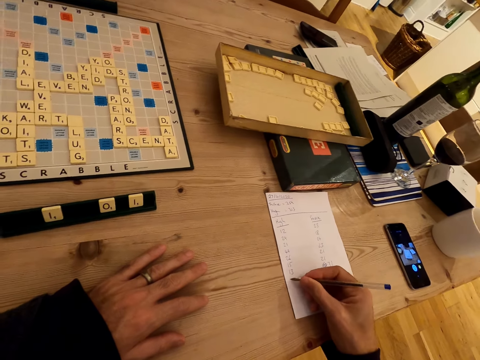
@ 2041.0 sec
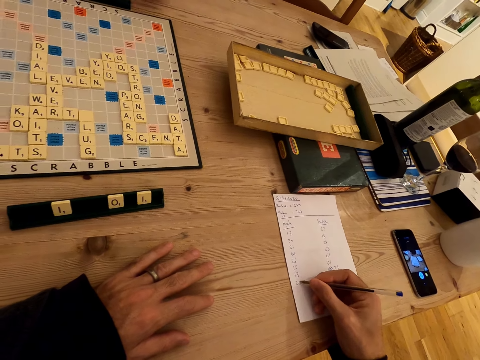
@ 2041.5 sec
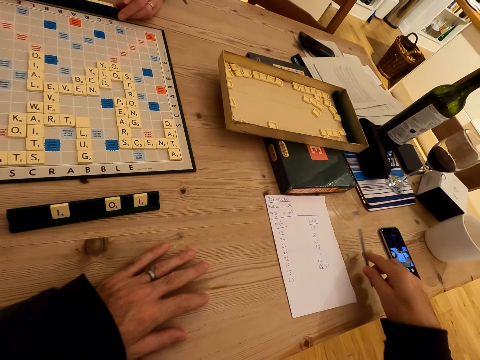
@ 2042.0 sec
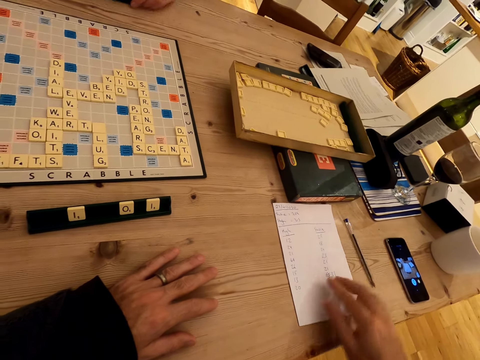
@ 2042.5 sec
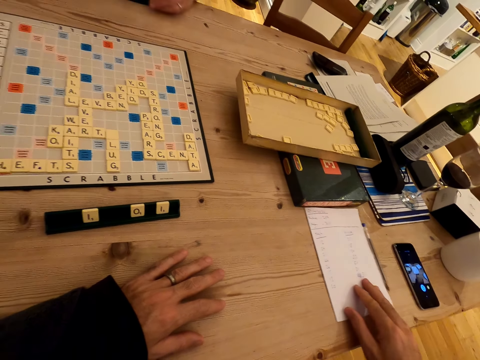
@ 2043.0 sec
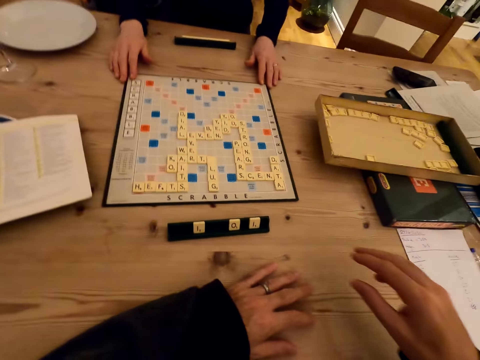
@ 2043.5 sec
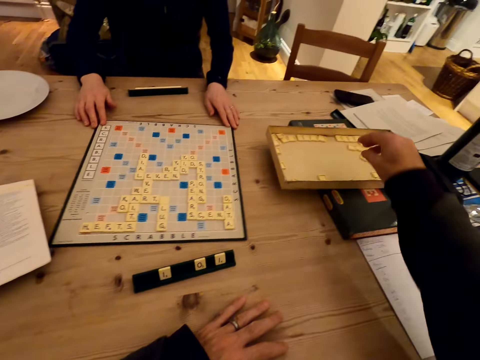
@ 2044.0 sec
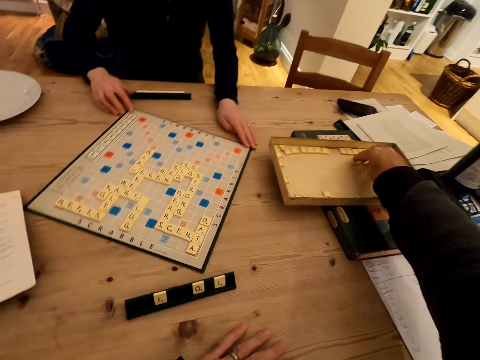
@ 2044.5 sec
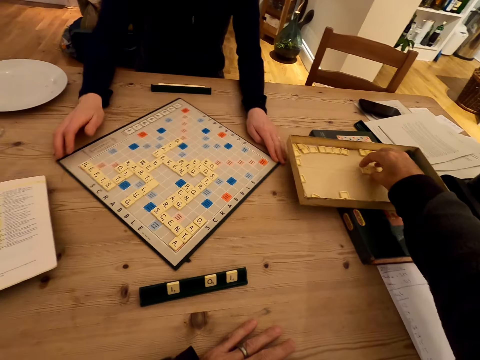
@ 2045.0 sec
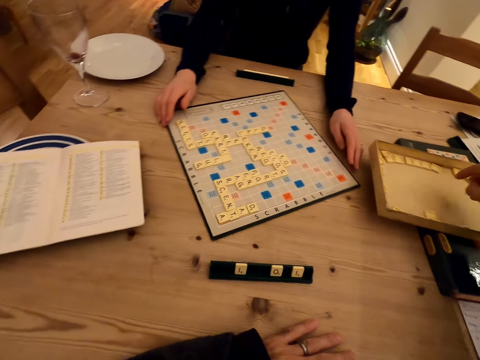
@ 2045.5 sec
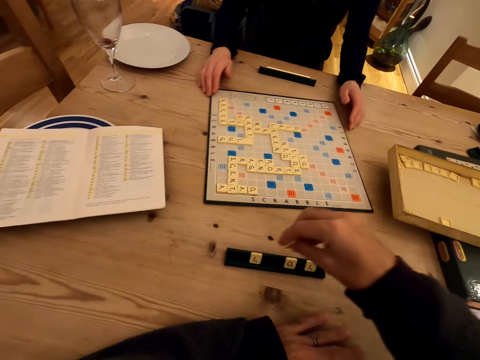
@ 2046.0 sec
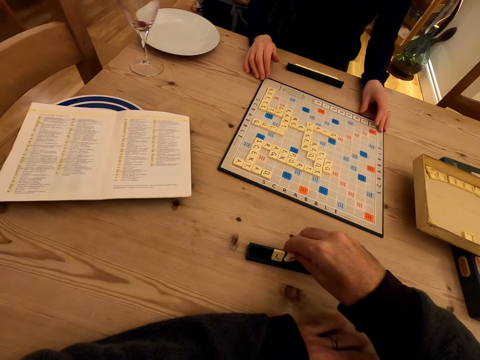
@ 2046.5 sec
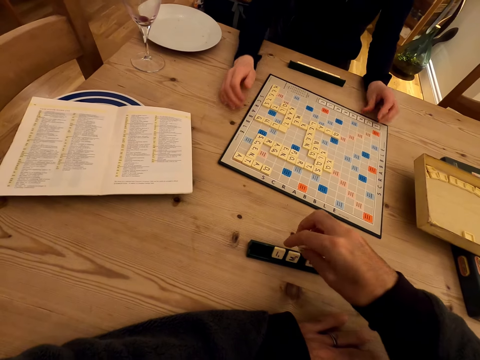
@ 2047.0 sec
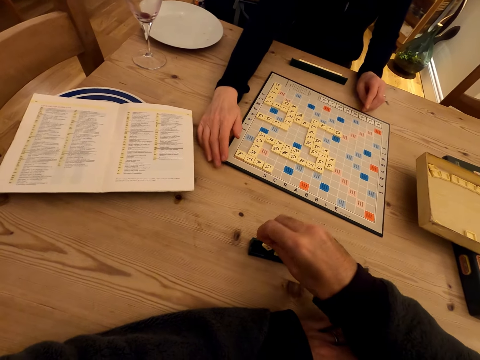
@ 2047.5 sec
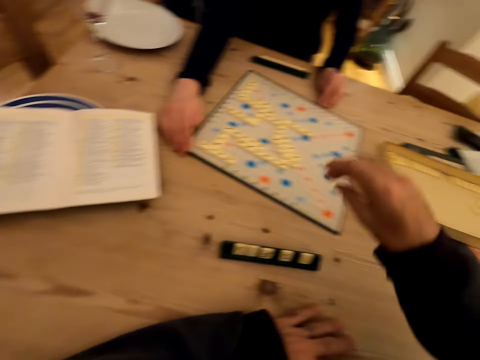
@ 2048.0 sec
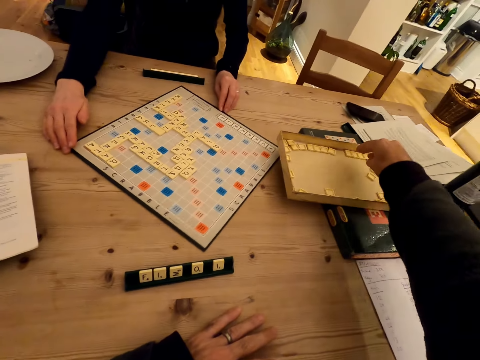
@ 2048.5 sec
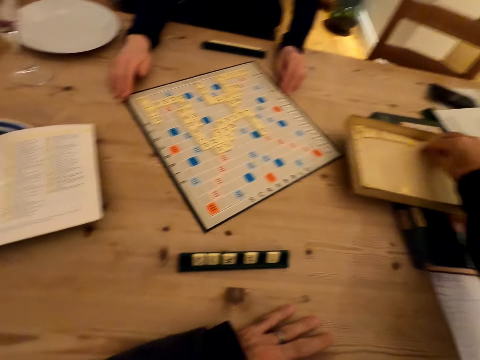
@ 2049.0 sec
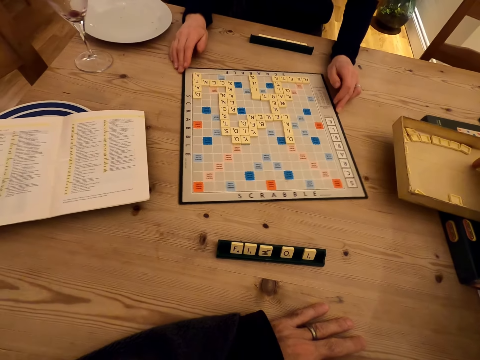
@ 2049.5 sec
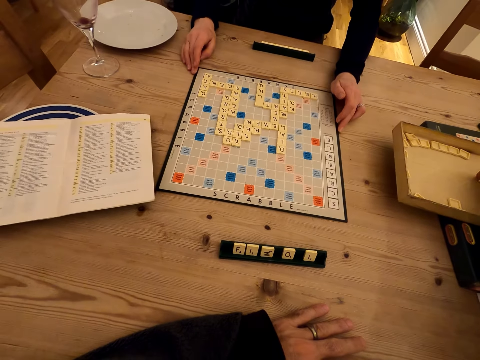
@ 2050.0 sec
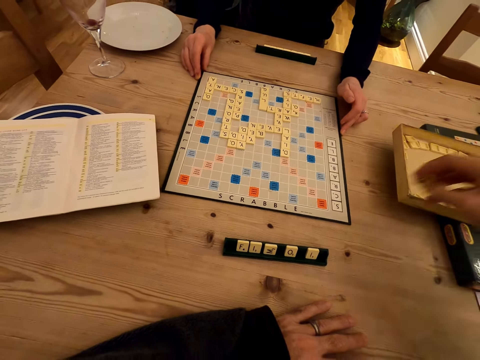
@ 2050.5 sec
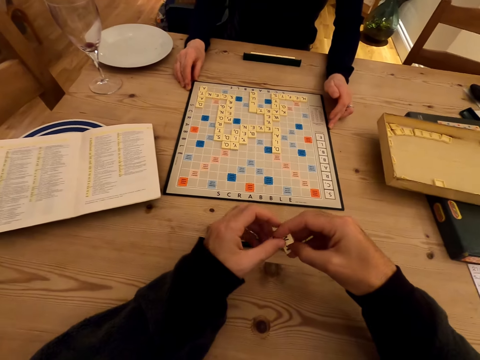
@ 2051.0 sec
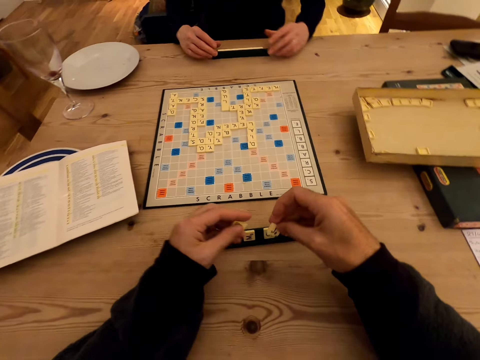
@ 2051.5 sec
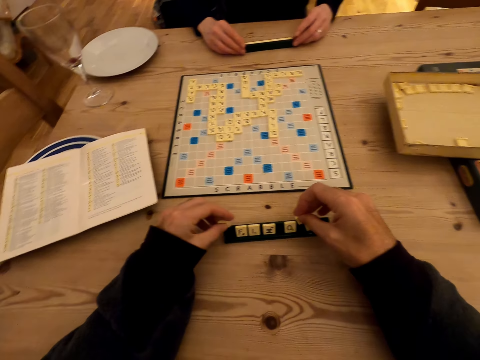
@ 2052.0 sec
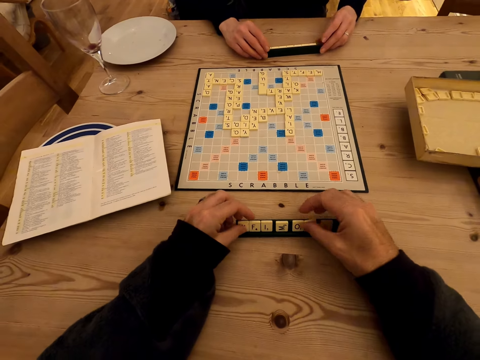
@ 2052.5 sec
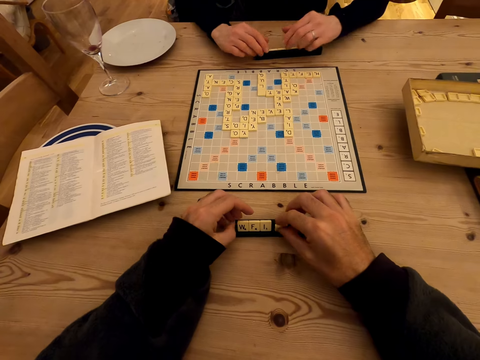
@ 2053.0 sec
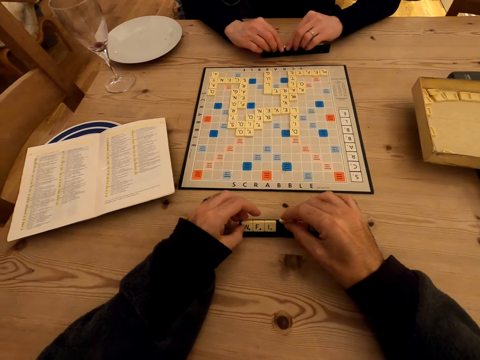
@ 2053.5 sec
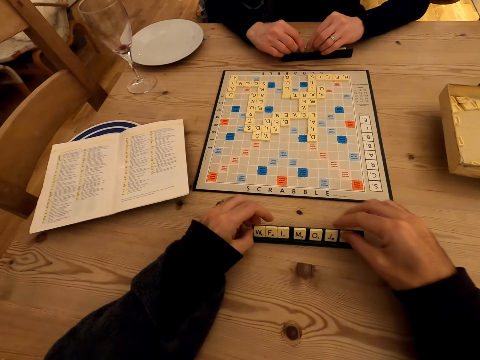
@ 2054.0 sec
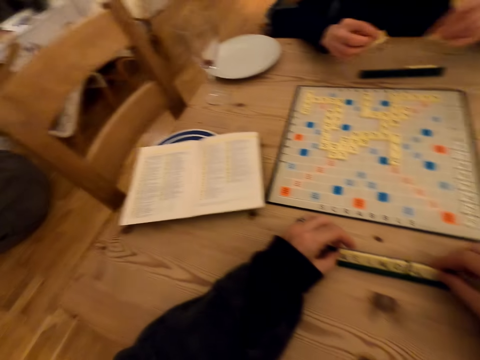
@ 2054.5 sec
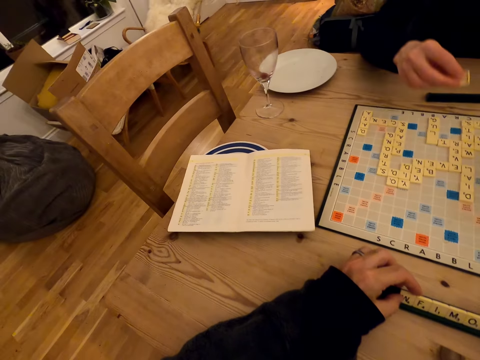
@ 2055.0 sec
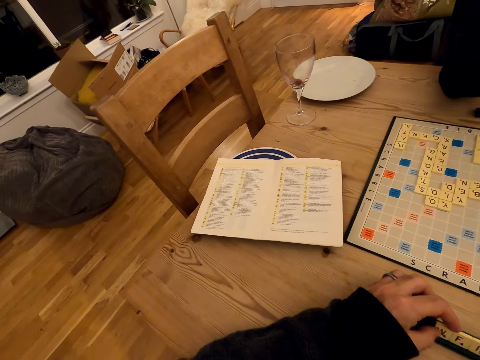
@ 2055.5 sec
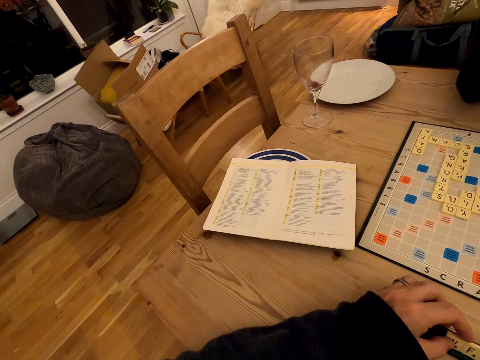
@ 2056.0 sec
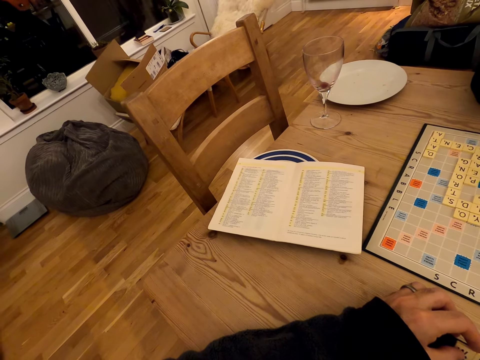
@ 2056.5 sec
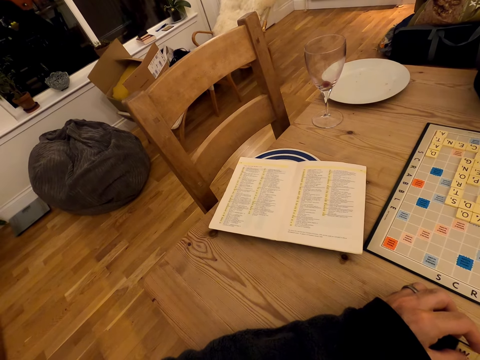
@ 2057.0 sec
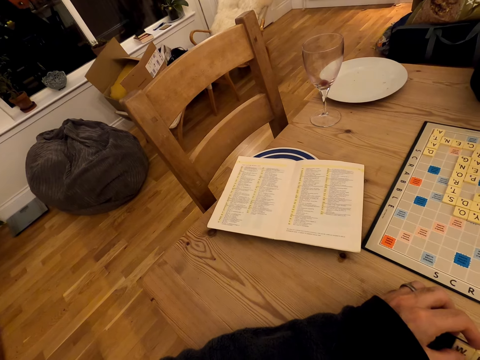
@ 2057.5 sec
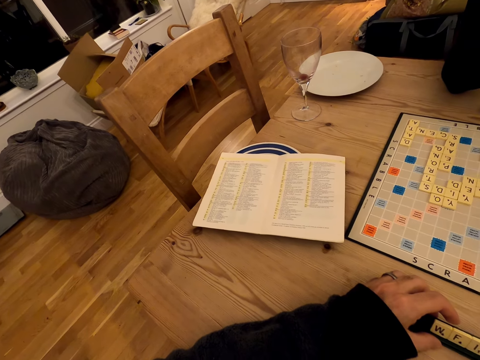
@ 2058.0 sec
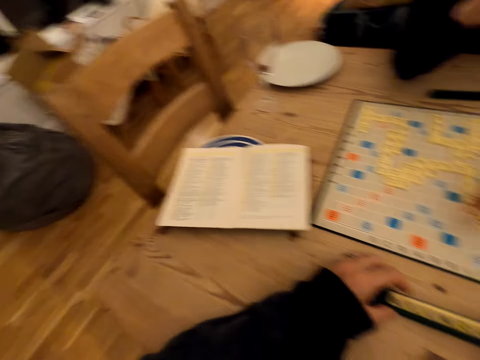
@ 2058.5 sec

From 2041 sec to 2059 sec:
The camera wearer writes on a paper on the table with a pen. They place the pen on the table. They push the paper aside on the table. They move a word and touch the word puzzle pieces. A person moves a word puzzle chart. The camera wearer picks up a word. They place down the word and touch the word puzzle pieces. The person moves the word puzzle chart. The camera wearer picks up a word. They put down the word puzzle pieces. They arrange words on a word holder. The person touches the word puzzle pieces. The camera wearer looks around.

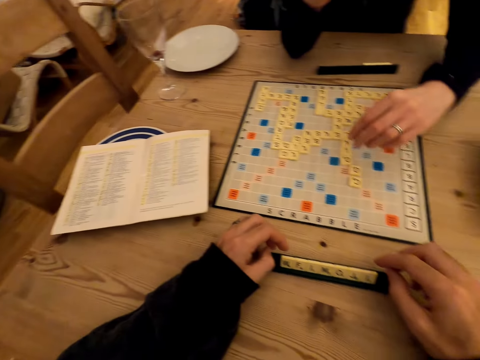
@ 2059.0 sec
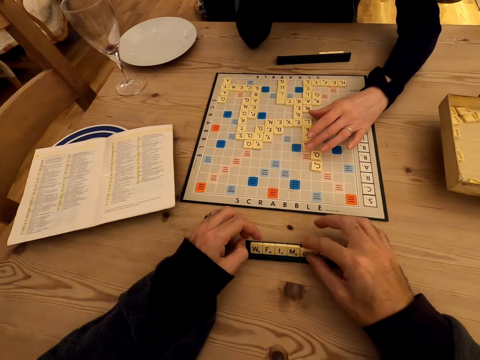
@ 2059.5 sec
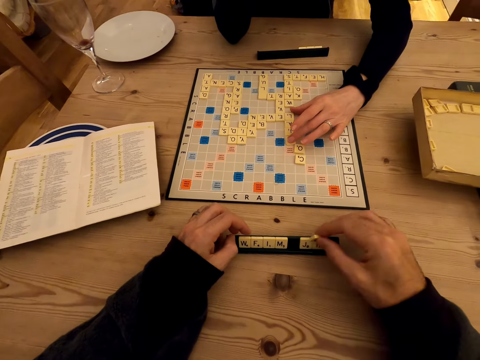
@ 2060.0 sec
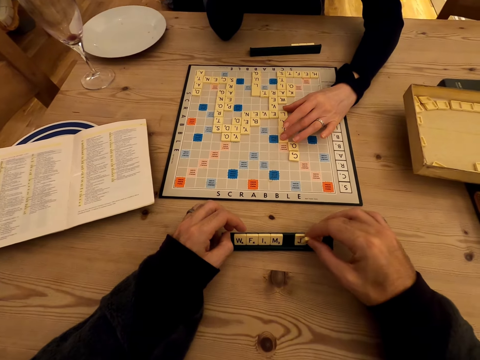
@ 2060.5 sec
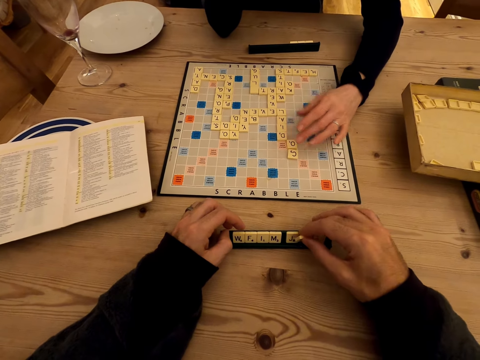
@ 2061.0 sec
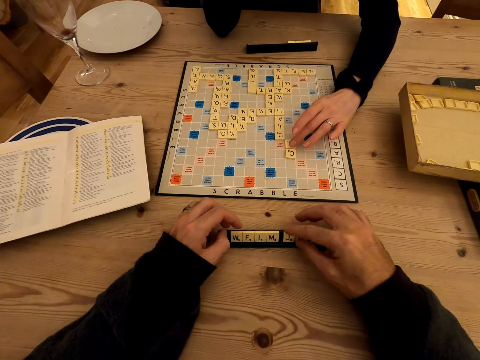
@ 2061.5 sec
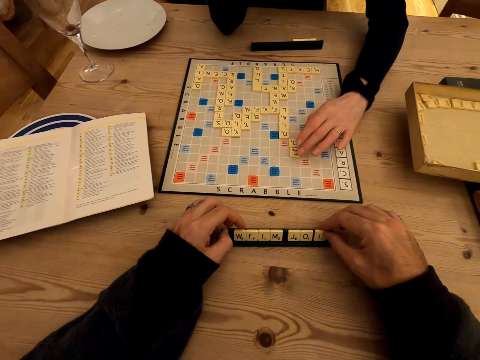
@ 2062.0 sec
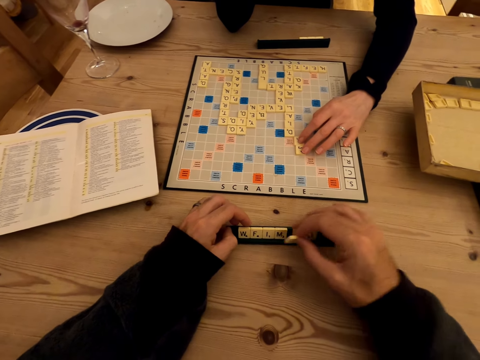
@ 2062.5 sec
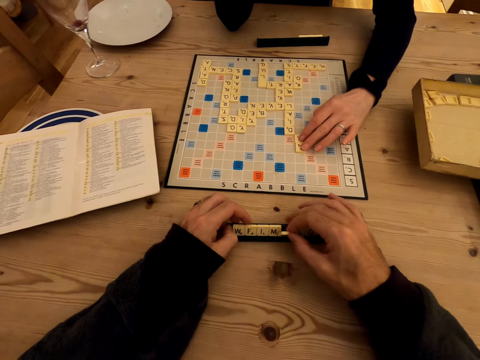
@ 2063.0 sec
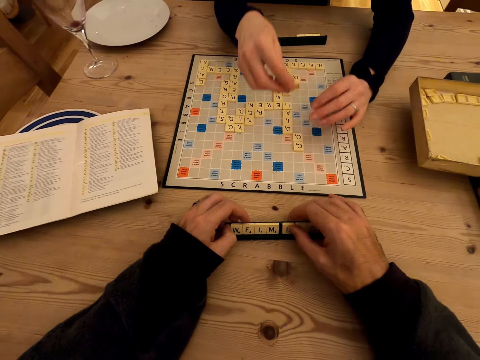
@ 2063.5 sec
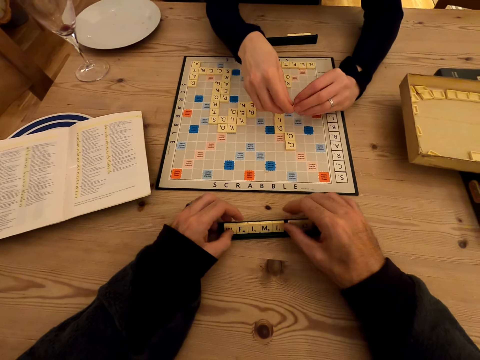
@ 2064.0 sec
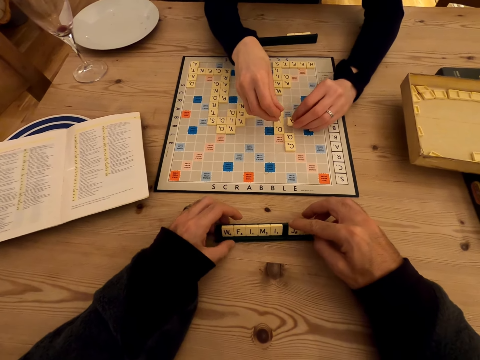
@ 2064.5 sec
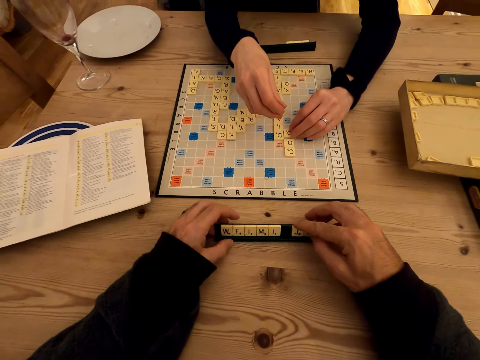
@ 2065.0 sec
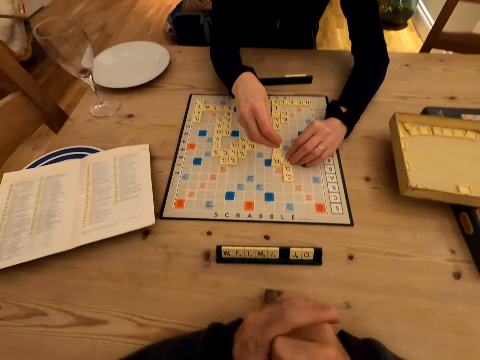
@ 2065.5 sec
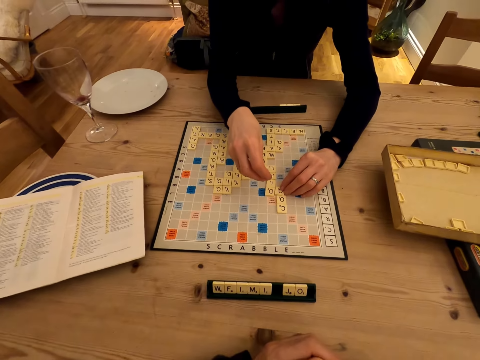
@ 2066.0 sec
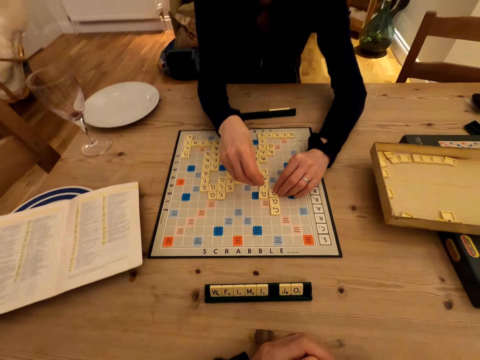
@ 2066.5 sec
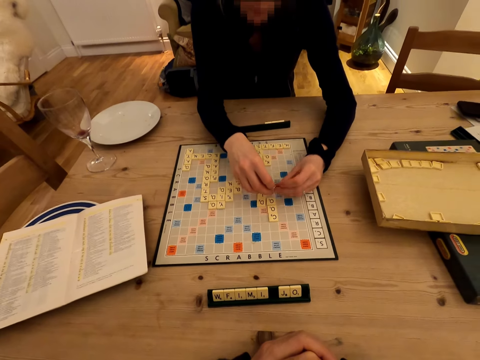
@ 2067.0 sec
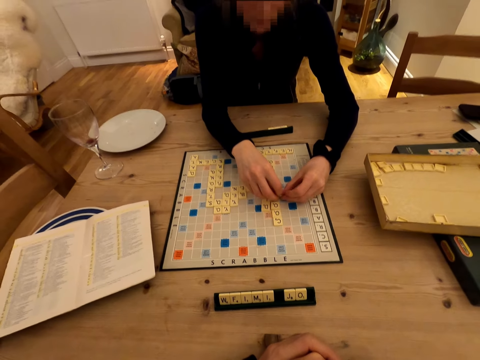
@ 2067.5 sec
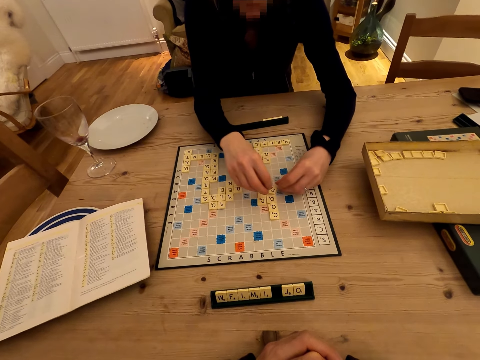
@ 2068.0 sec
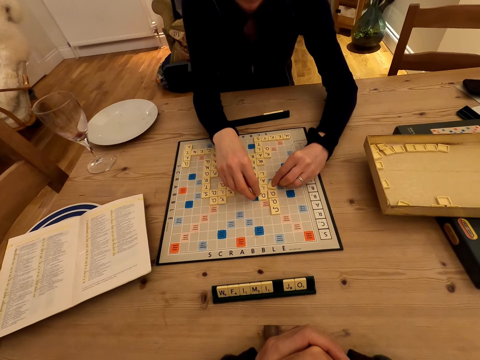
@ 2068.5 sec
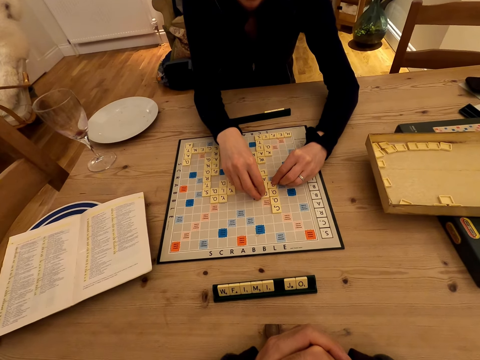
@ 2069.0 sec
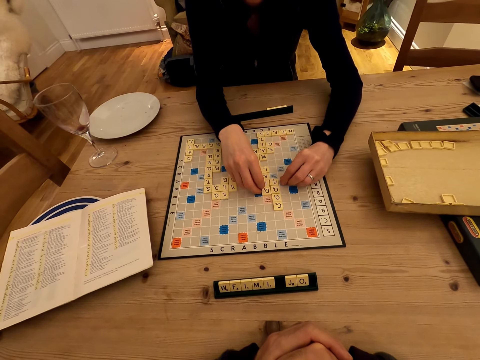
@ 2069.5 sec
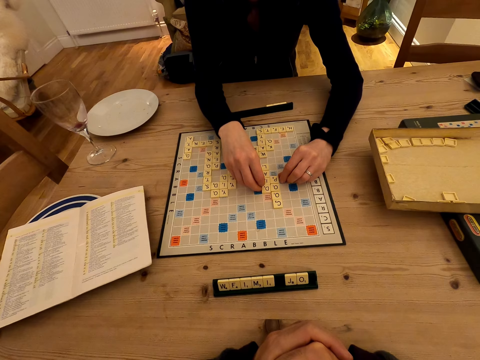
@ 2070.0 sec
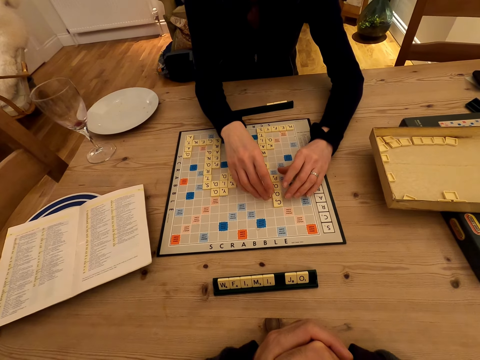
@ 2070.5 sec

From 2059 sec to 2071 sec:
A person arranges words on a board. The person touches word puzzle pieces on the chart. The camera wearer picks word puzzle pieces. They fold their hand. The person touches the word puzzle pieces on the chart.
